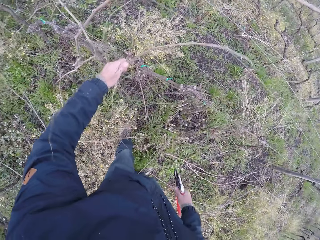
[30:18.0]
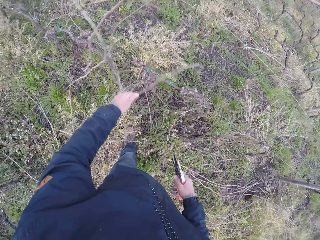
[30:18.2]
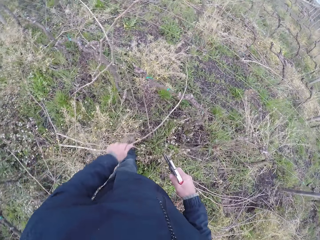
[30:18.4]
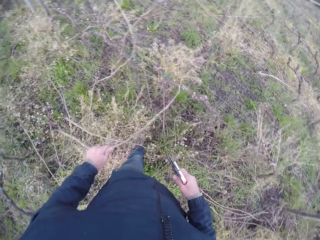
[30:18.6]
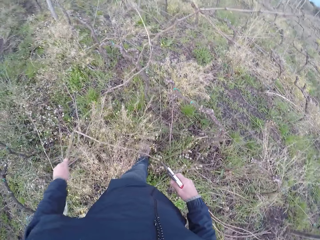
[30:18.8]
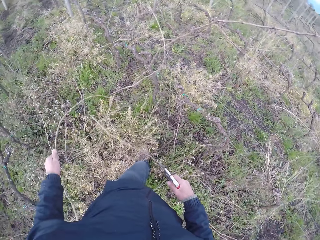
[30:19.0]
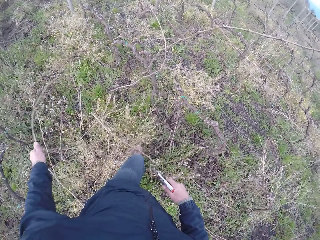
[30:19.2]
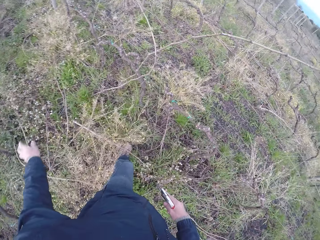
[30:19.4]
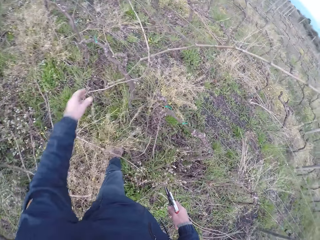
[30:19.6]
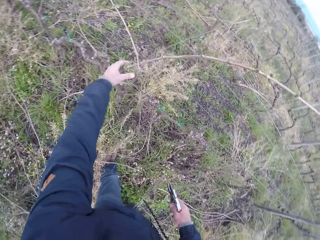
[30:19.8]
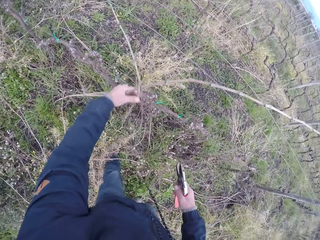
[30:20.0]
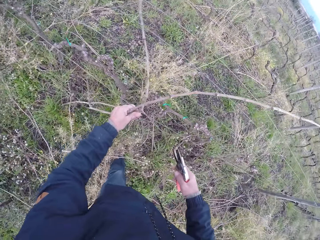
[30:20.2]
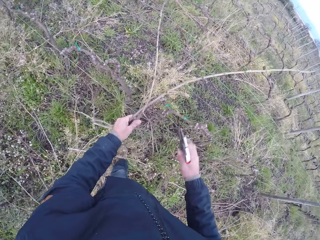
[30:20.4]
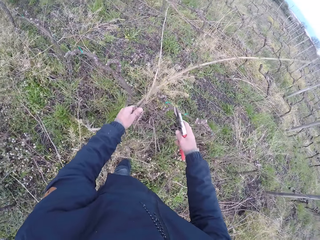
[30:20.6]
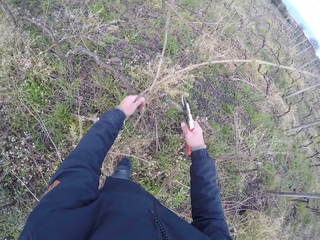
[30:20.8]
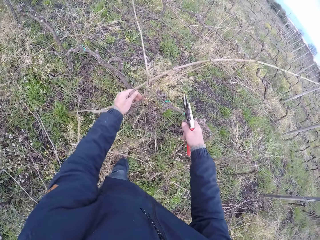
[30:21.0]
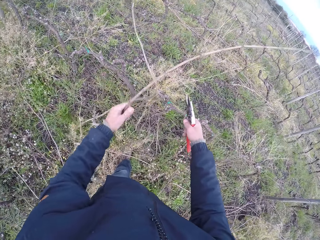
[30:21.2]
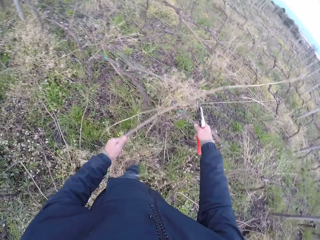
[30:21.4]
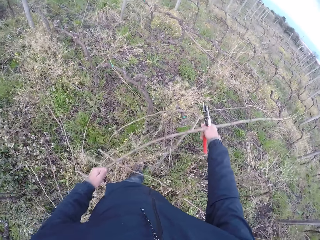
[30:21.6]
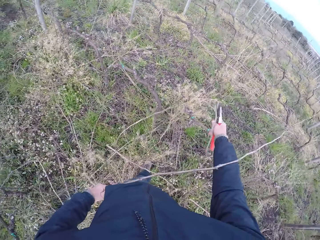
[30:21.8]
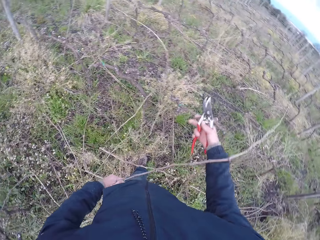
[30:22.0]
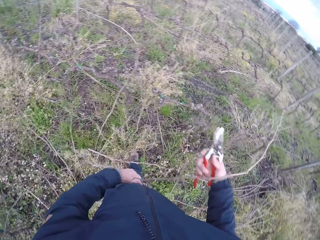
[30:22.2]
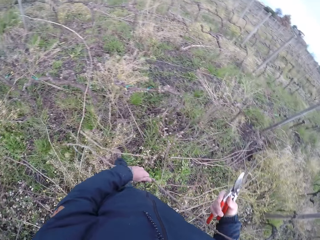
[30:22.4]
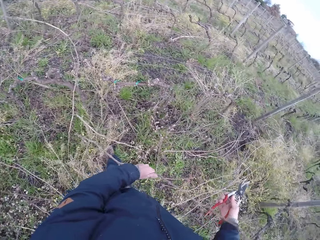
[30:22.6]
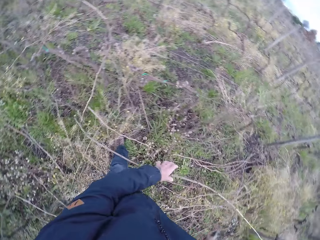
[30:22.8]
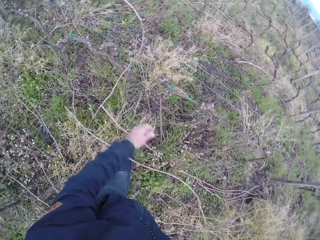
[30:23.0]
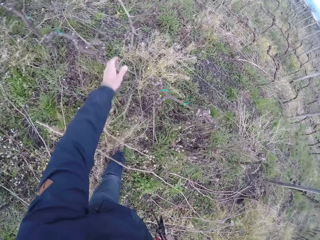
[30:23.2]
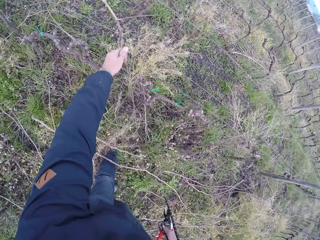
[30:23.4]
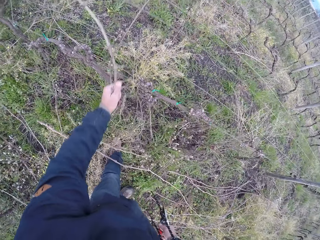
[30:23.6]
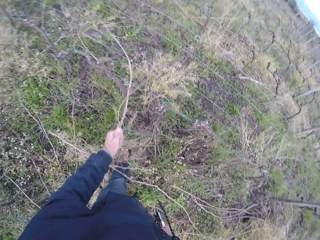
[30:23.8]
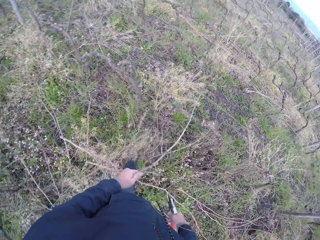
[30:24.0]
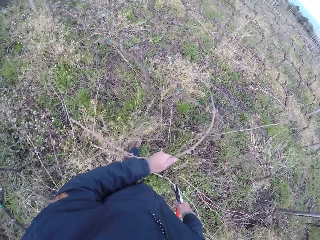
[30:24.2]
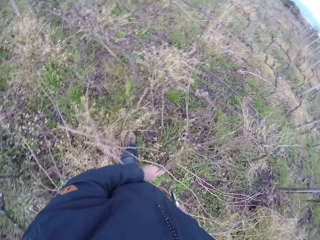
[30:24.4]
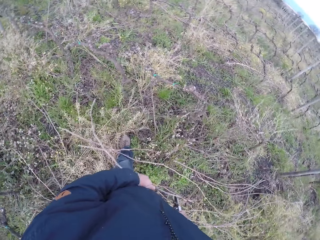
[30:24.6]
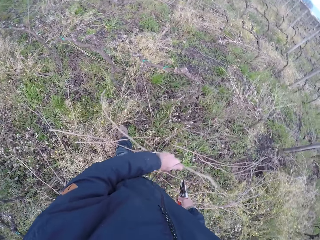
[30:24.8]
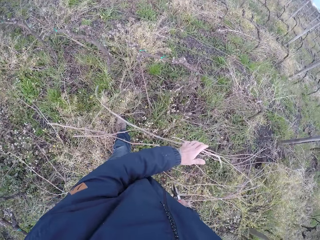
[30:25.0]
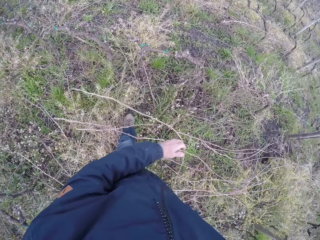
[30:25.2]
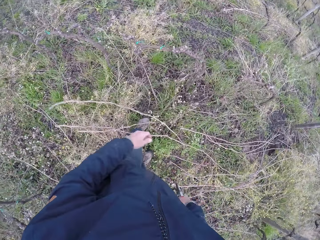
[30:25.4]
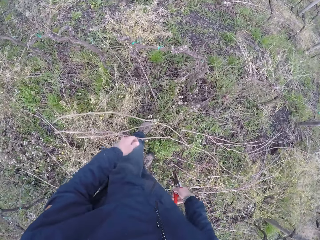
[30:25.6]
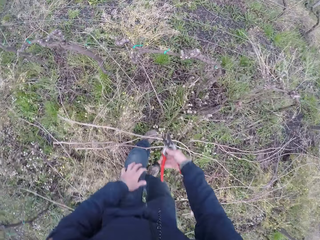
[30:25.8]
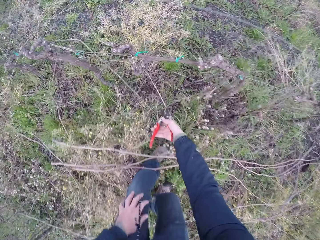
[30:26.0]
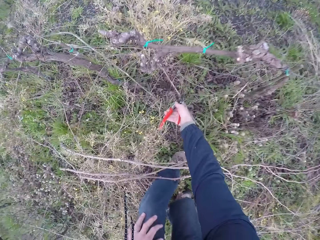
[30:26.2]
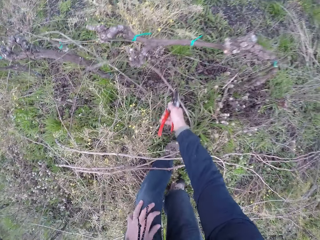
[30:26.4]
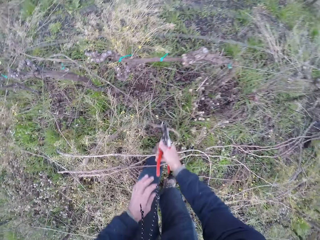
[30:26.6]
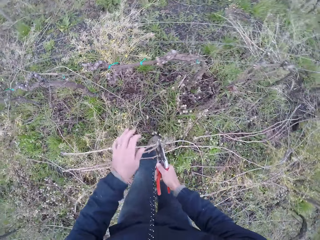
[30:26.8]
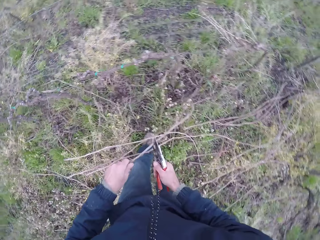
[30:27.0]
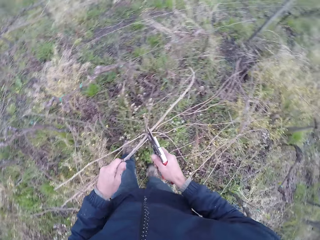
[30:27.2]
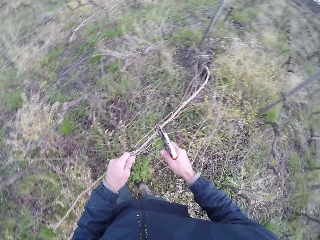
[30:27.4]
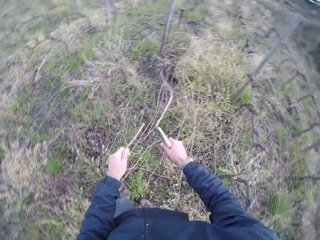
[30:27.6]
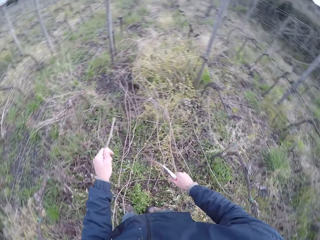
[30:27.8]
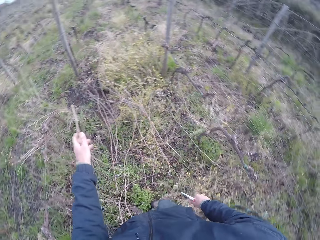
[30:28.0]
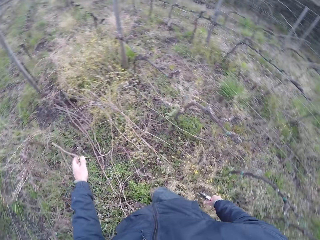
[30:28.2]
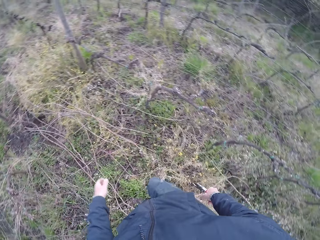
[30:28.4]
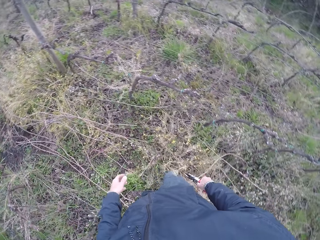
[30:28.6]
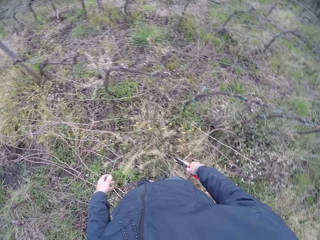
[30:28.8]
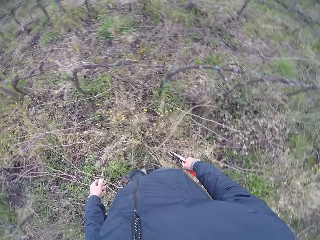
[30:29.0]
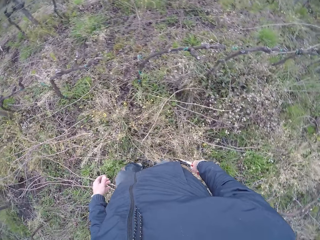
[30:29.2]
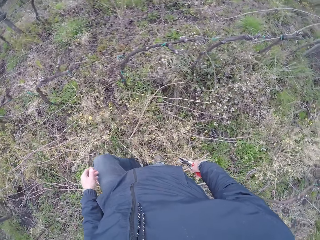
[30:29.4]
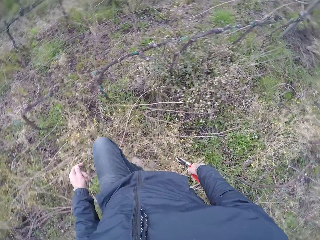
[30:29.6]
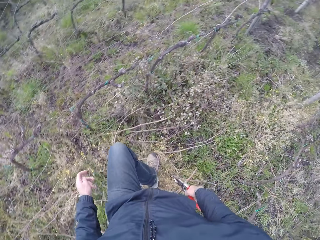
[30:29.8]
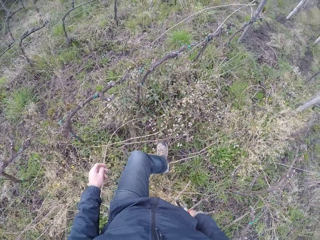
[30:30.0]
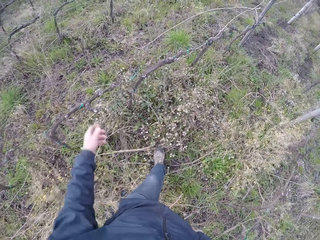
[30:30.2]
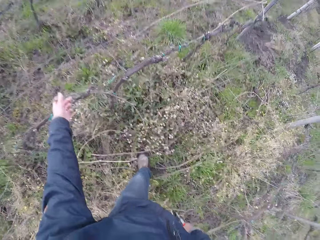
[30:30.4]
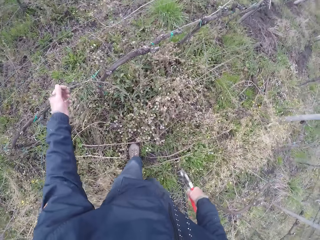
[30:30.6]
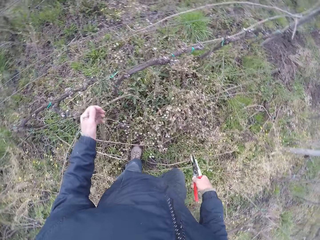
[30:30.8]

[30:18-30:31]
The camera wearer pulls a twig or branch from the barbed wire fence with his hands. He holds a branch on the fence. He drops the twig in his left hand on the ground. He pulls a twig from the barbed wire fence with his left hand. He holds branches on the fence. He pulls a branch from the fence. He cuts the twig in his left hand with the pruning plier or secateurs in his right hand. He drops the twig in his left hand on the ground. He pulls a twig from the barbed wire fence with his left hand. He drops the twig in his left hand on the ground. He picks a twig by the barbed wire fence with the plier in his right hand. He holds the branch with his left hand. He cuts the branch with the secateurs. He drops the twig in his left hand on the ground. He turns to the right.

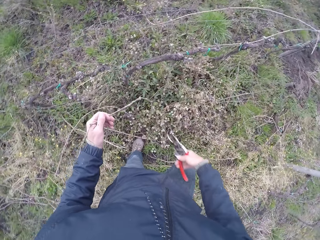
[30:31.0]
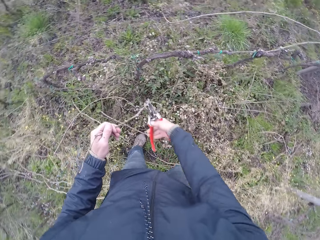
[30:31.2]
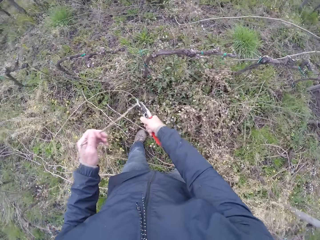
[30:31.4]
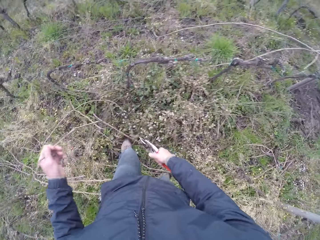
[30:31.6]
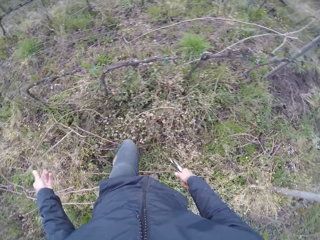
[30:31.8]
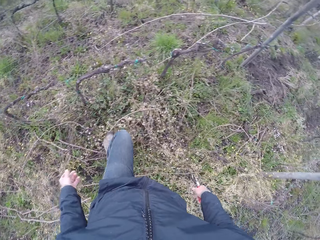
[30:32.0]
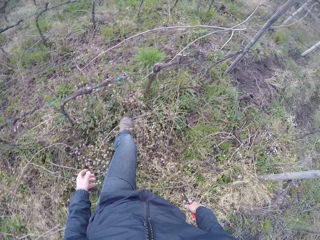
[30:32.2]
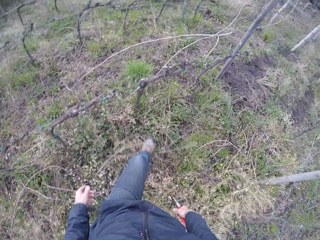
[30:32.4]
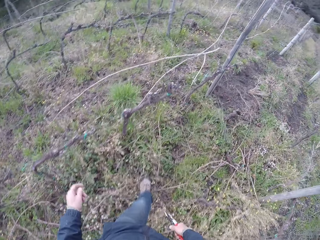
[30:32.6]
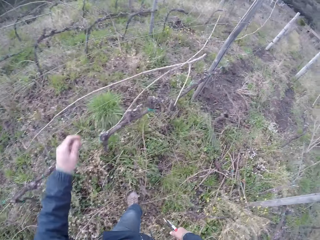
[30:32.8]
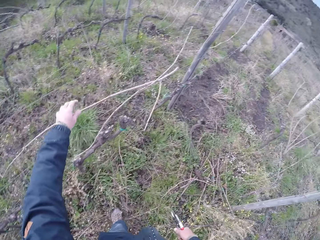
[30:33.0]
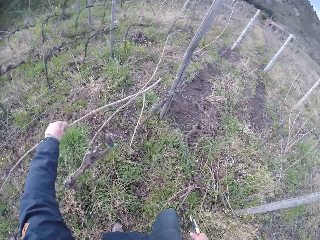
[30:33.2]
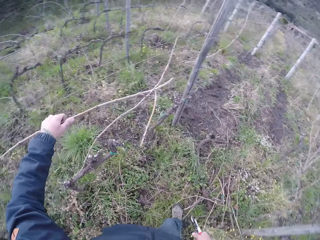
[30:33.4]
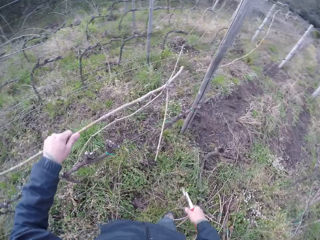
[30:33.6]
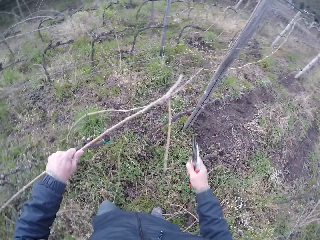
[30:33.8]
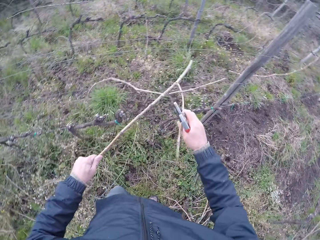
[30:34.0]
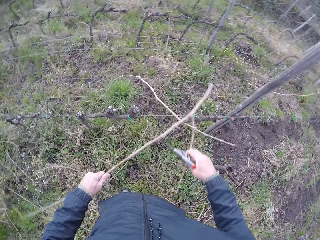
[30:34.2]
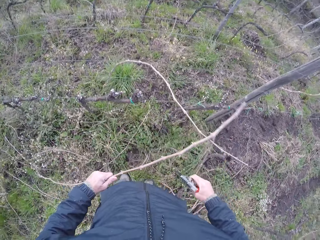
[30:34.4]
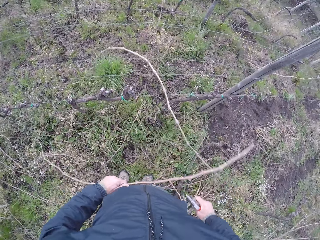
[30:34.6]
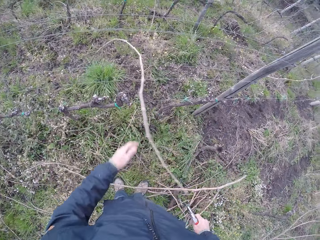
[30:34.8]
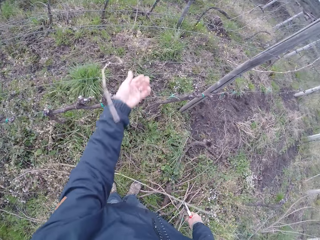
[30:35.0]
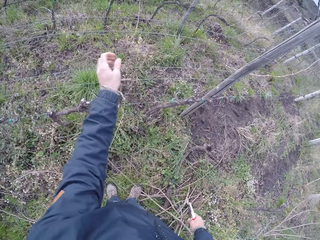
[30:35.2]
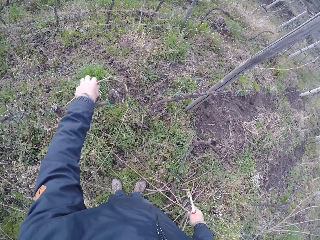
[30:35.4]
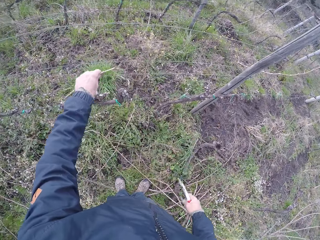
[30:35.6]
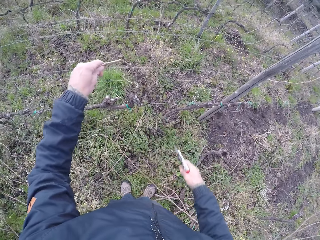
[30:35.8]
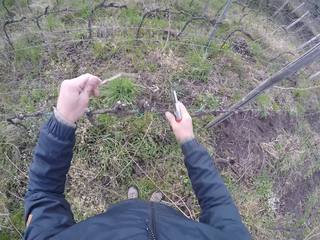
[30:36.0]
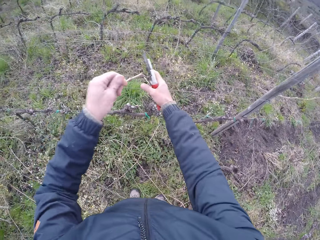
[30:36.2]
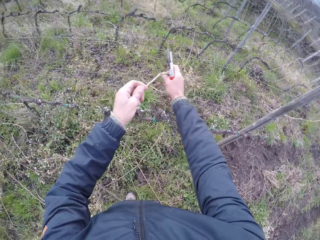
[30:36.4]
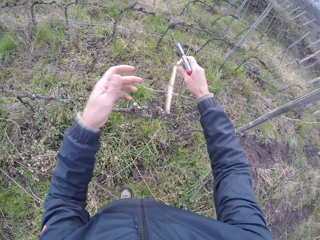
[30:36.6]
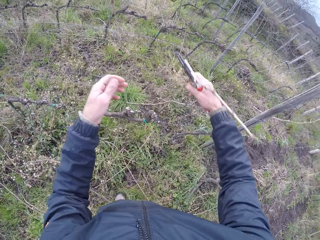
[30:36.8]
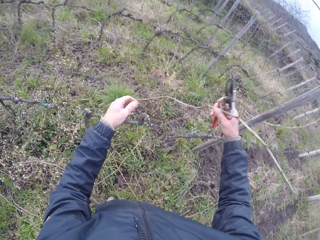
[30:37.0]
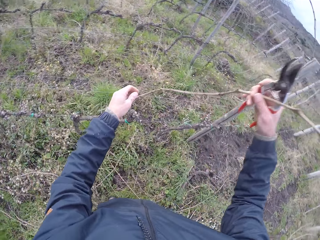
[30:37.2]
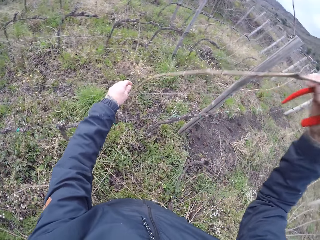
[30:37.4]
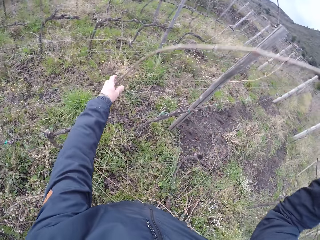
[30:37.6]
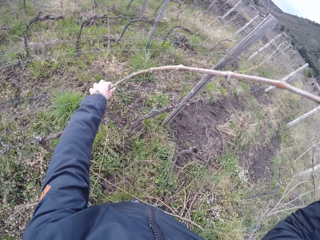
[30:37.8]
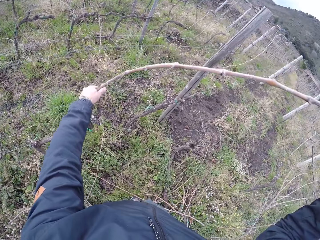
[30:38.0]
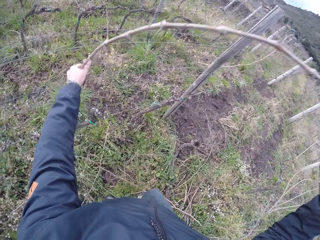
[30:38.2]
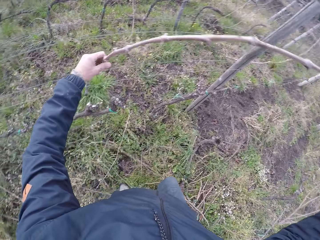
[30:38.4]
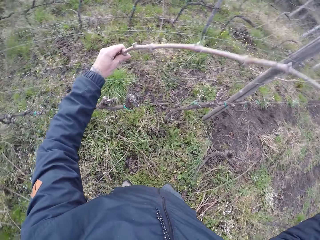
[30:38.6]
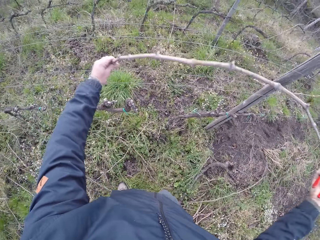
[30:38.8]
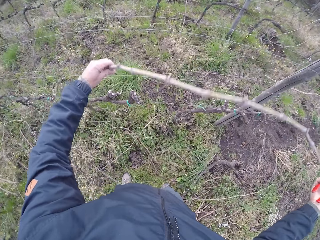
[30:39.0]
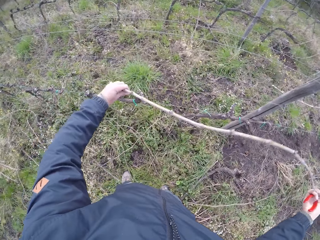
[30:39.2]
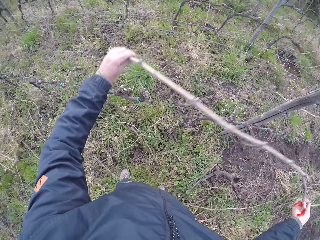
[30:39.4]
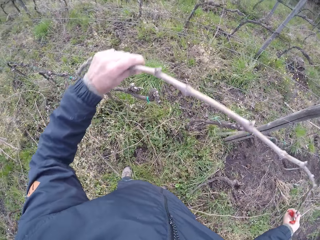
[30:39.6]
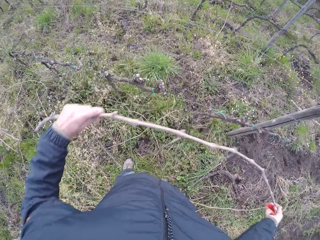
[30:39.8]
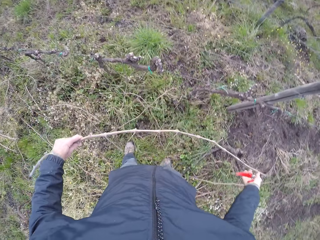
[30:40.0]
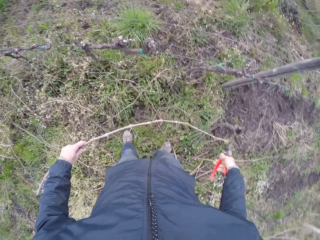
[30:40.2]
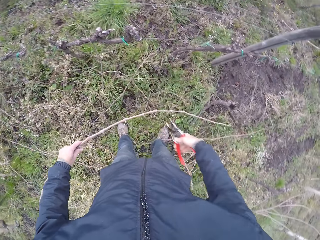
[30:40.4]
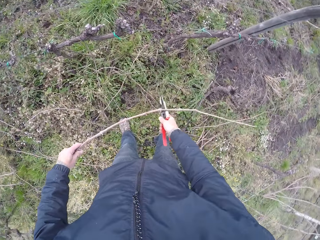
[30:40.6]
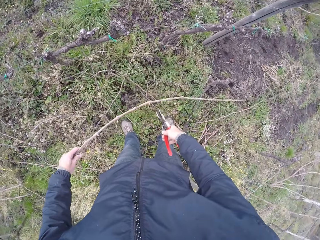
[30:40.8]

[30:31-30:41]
The camera wearer cuts a twig or branch on the fence with the pruning plier in his right hand. He lifts a branch from the fence. He drops the branch on the ground. He moves his left leg on the weeds. He pulls a twig from the barbed wire fence with his left hand. He holds a branch on the fence. He drops the twig in his hands on the ground. He holds the branch with both hands. He removes a twig on the fence with his hands. He lifts a branch from the fence. He holds the branch with his hands. He cuts the twig in his left hand with the pruning plier in his right hand.
